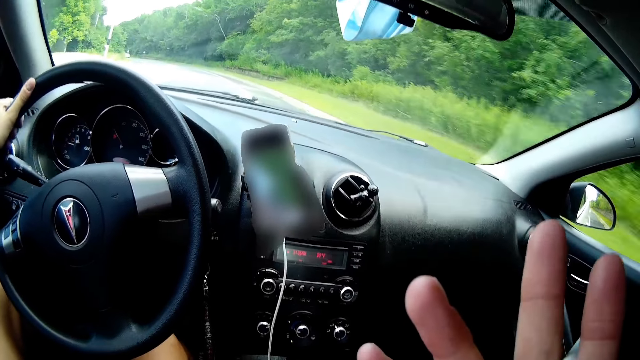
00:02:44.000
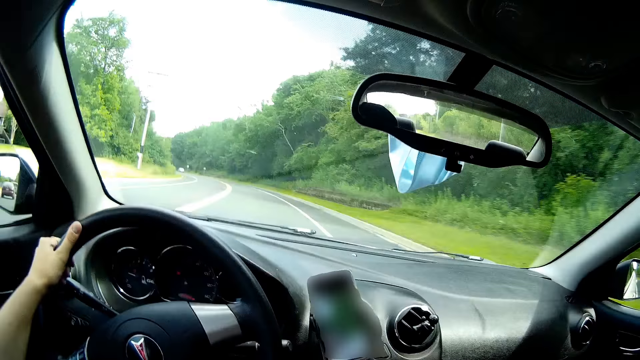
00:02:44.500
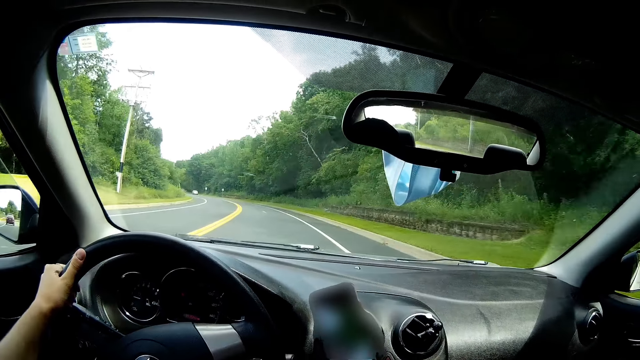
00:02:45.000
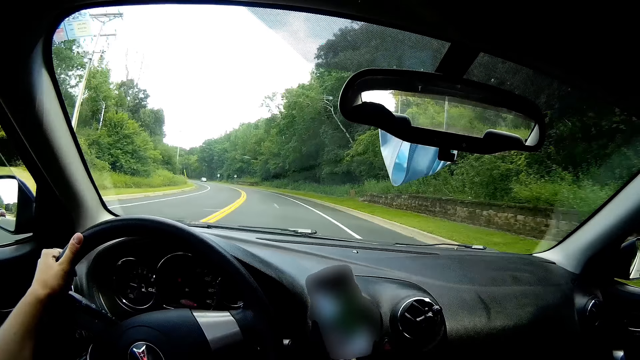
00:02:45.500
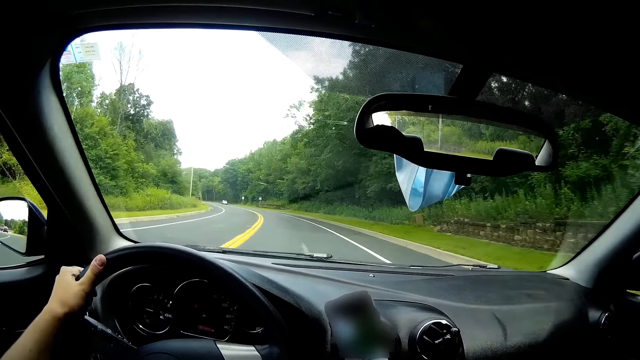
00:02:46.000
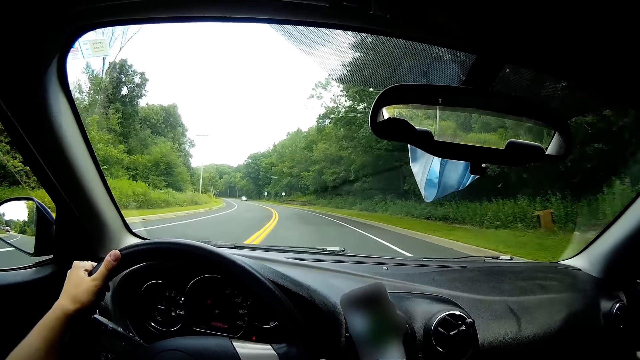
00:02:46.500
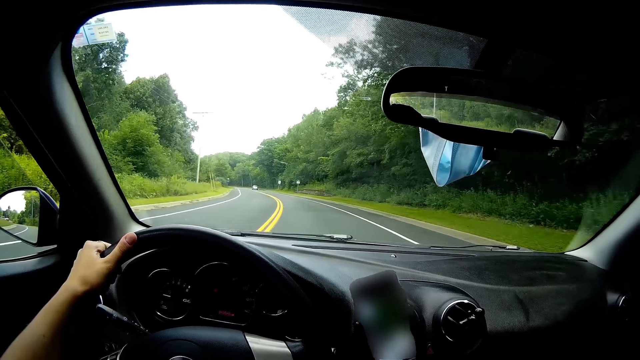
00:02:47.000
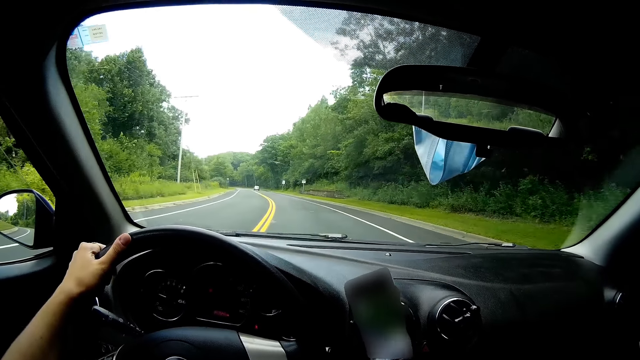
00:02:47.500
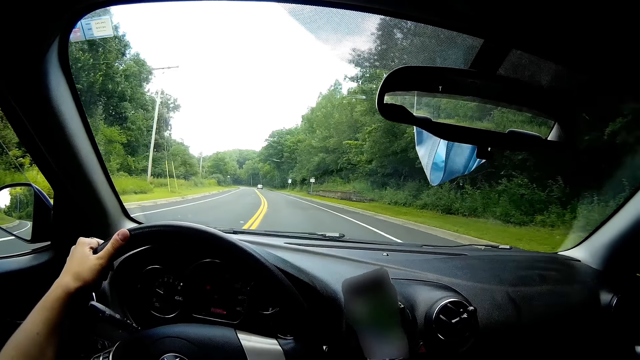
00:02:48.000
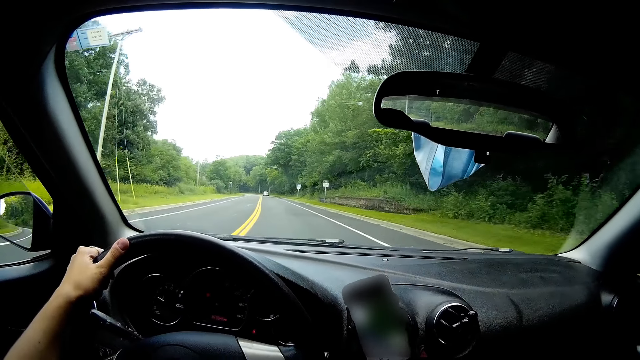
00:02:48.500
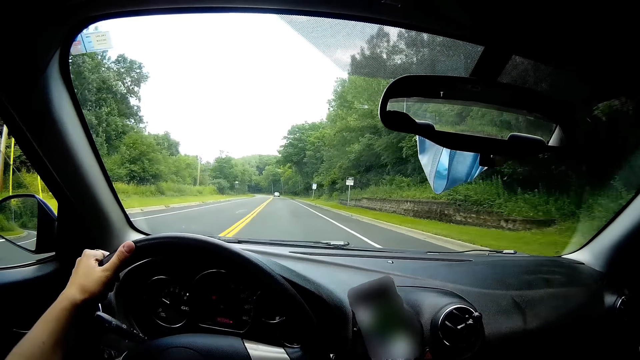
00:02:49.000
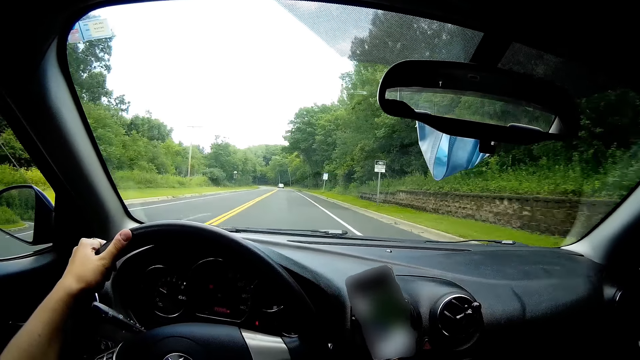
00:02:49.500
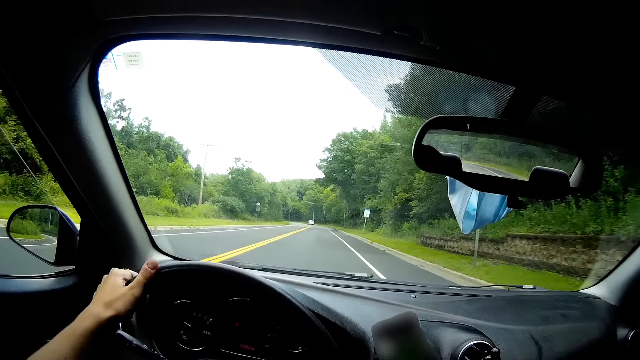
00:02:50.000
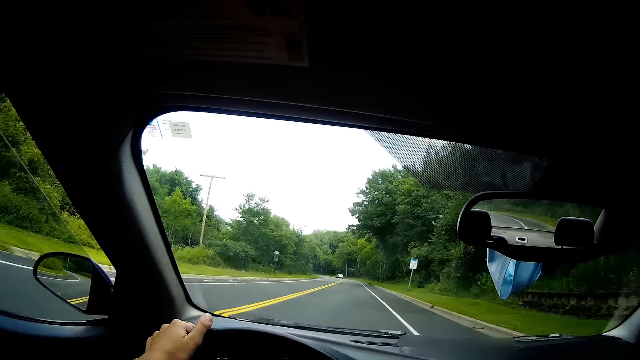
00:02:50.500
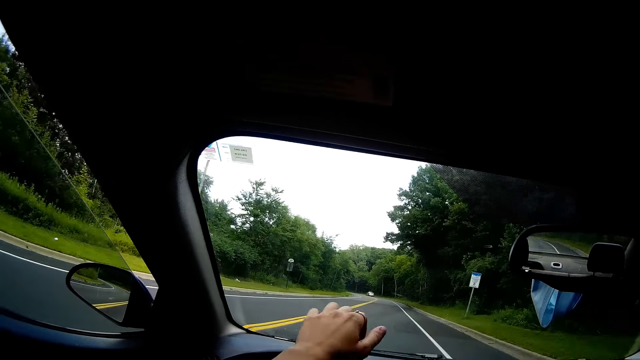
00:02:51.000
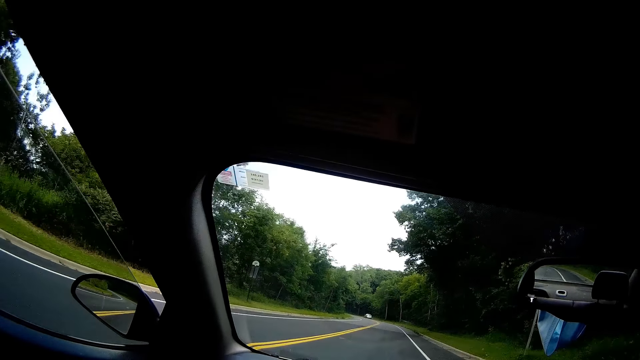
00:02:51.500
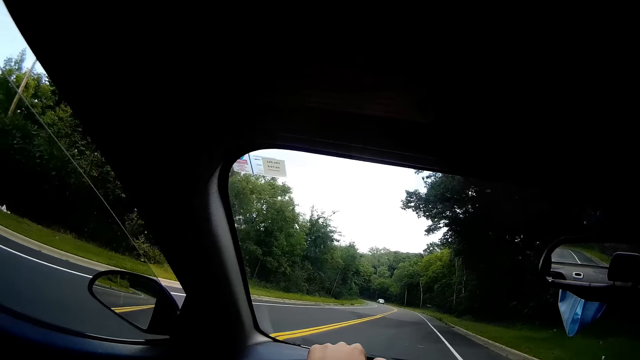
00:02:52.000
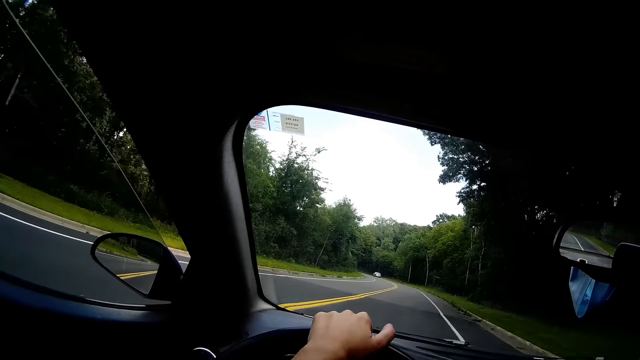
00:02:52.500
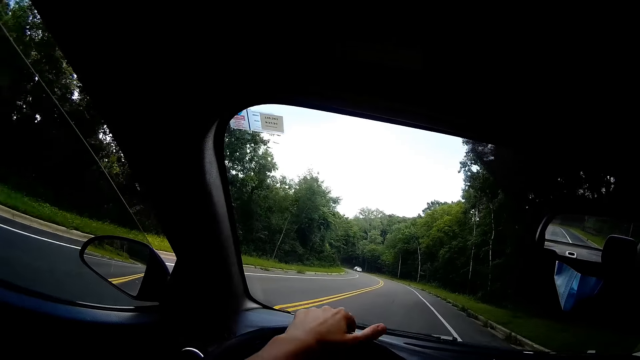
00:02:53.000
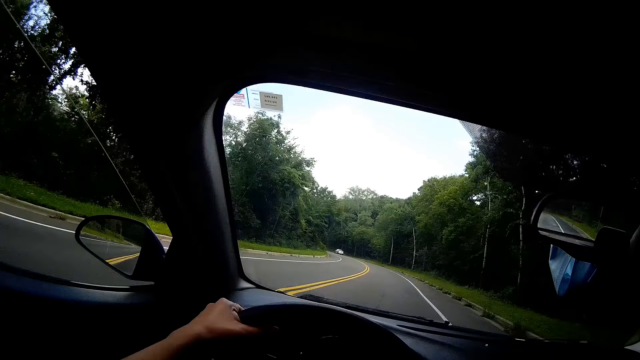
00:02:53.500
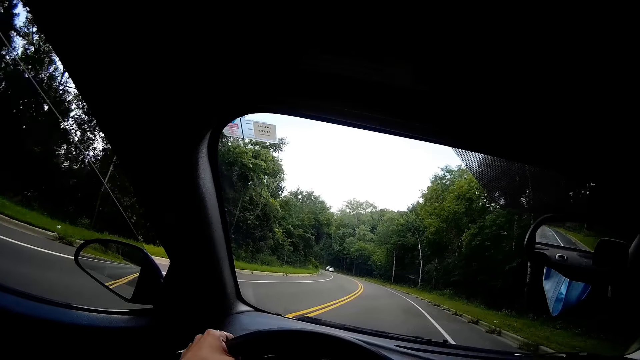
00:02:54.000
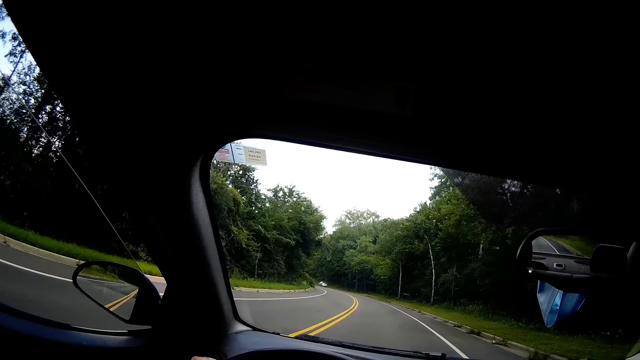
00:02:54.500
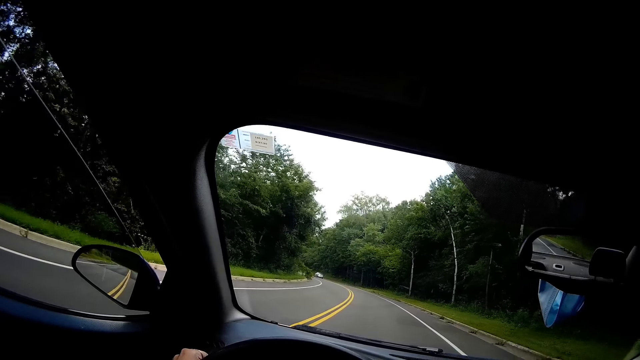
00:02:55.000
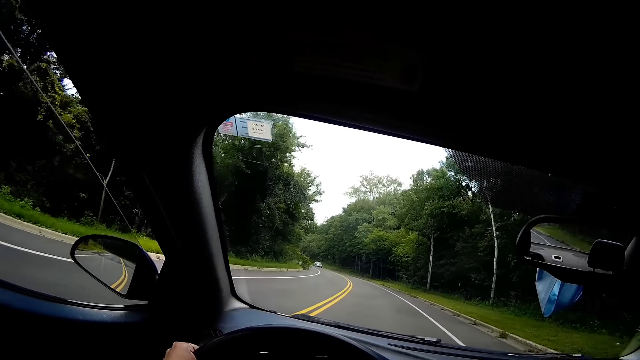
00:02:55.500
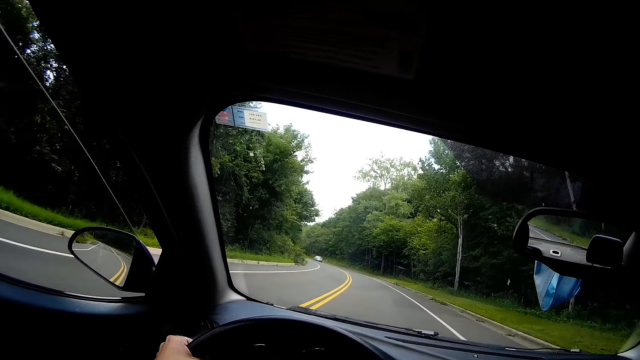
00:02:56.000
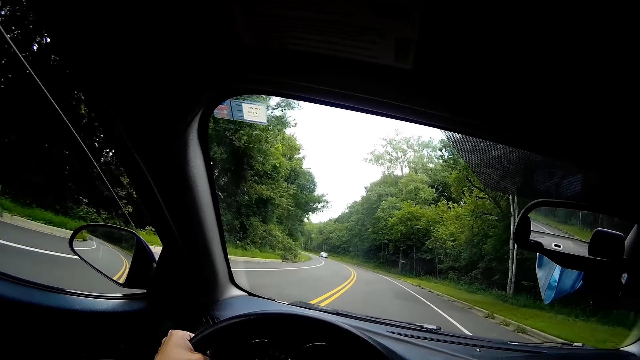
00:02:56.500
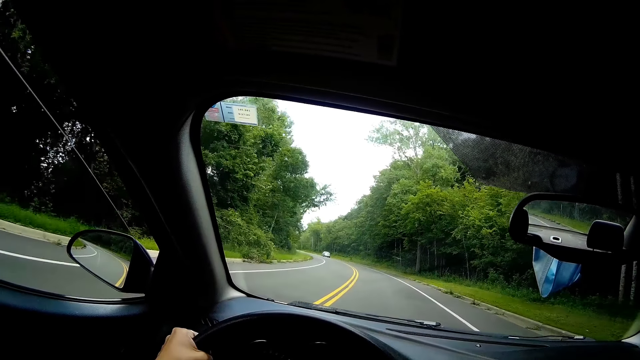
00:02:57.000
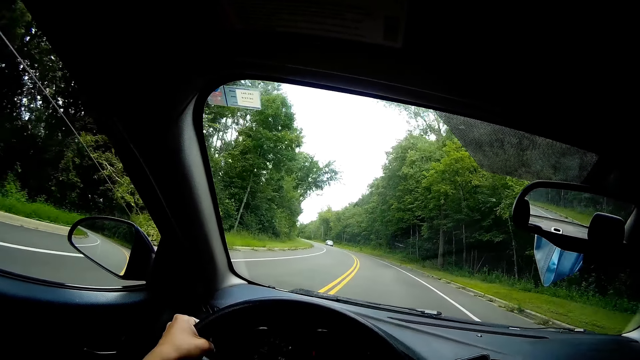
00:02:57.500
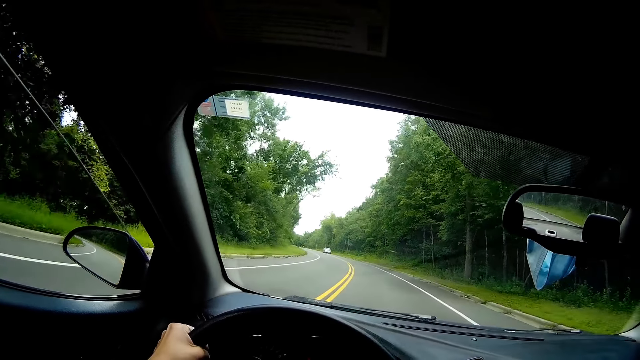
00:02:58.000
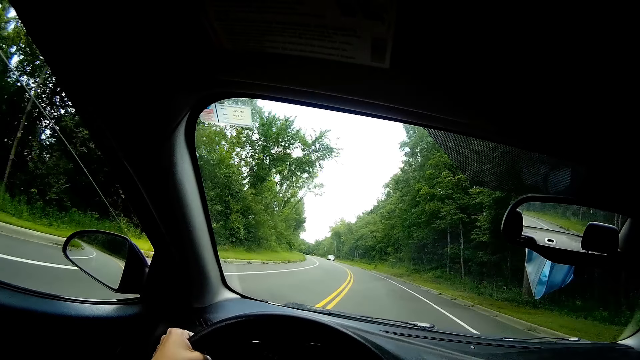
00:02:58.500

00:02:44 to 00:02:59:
The camera wearer does a hand movement. They steer the wheel with their hand. They move their hand on the steering. They steer the wheel with their hand. They move their hand on the steering. They steer the wheel with their hand.

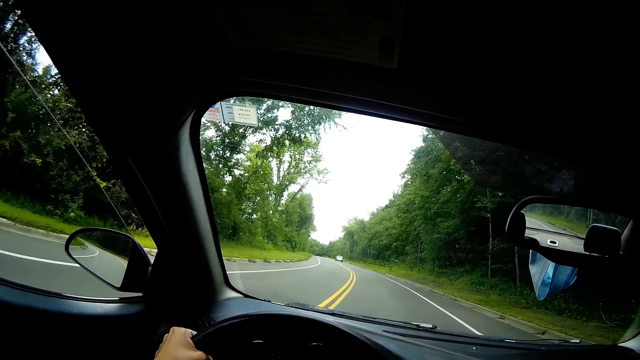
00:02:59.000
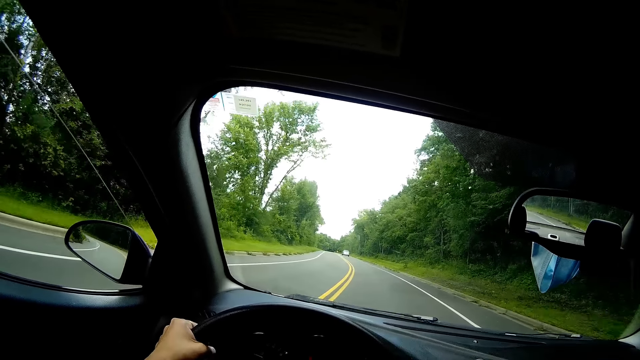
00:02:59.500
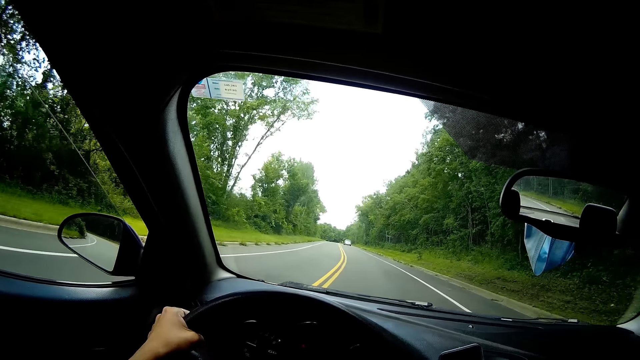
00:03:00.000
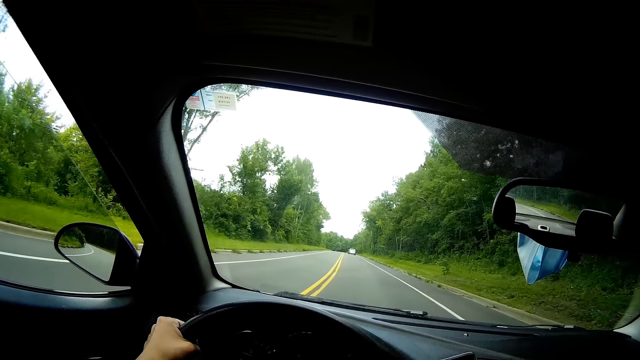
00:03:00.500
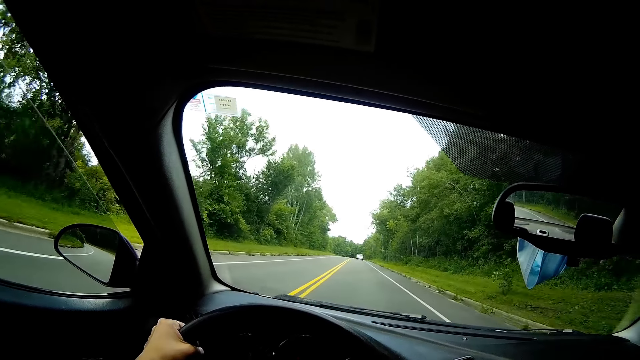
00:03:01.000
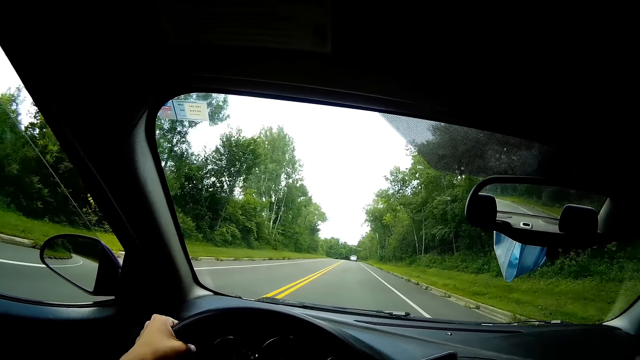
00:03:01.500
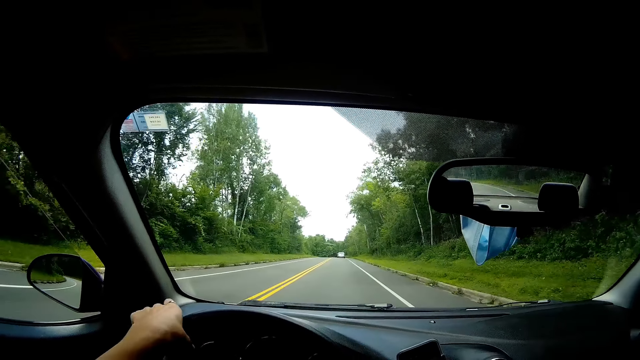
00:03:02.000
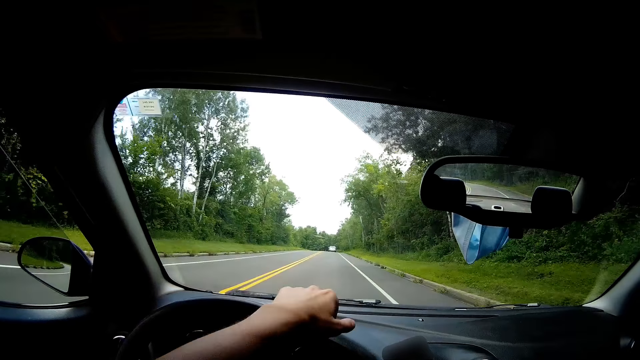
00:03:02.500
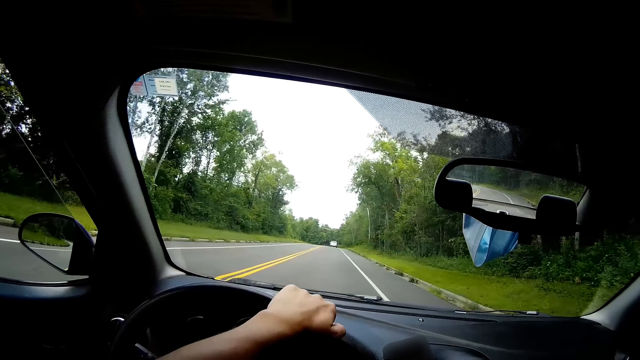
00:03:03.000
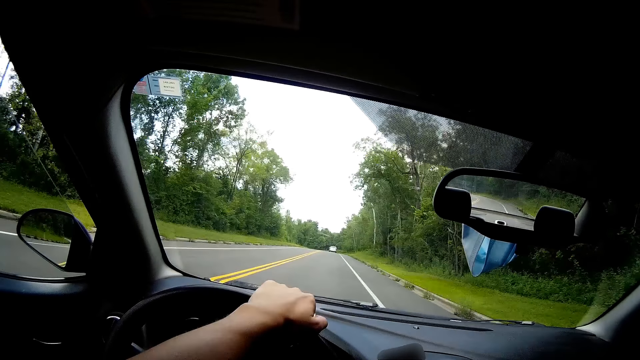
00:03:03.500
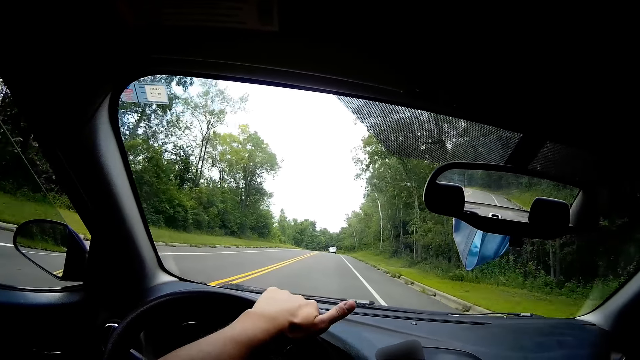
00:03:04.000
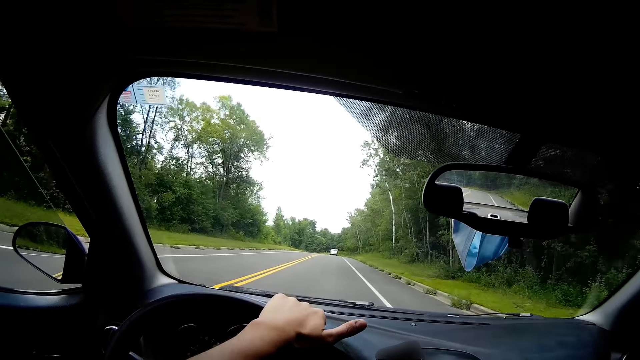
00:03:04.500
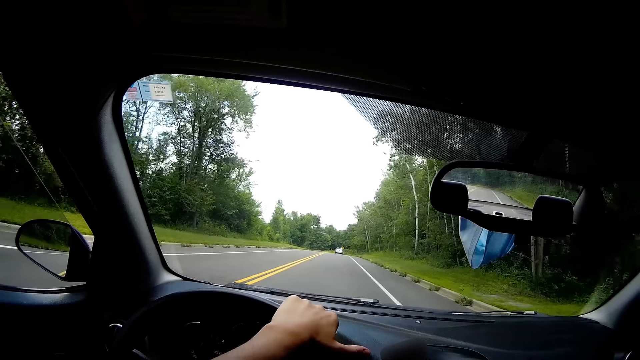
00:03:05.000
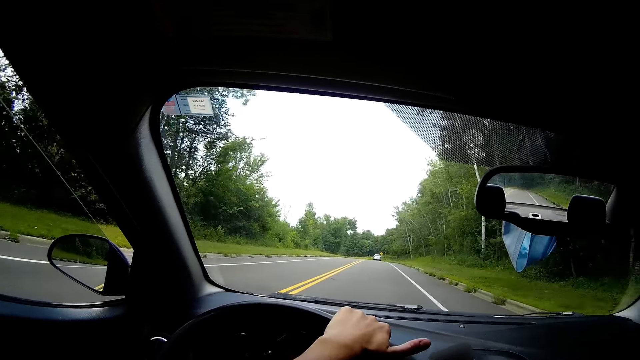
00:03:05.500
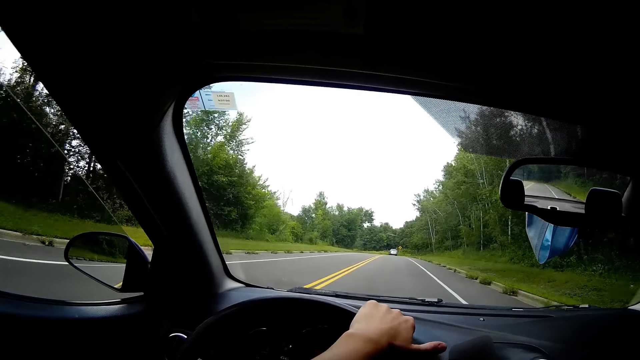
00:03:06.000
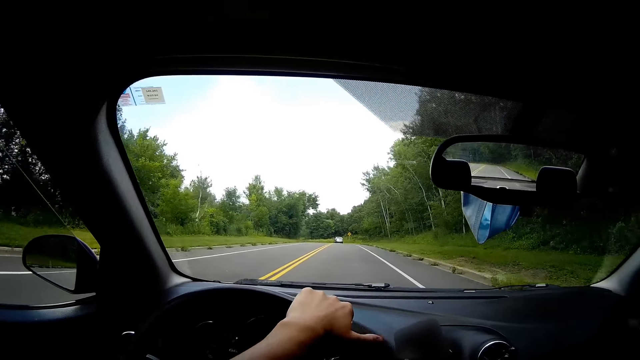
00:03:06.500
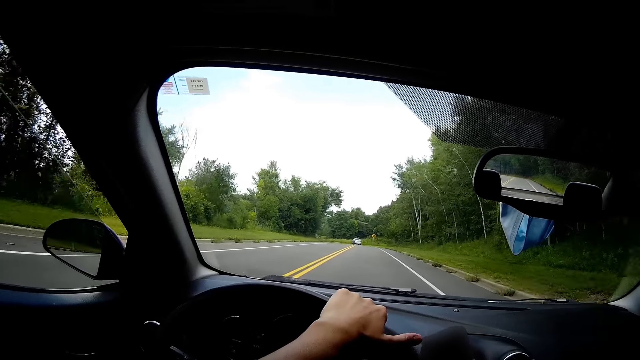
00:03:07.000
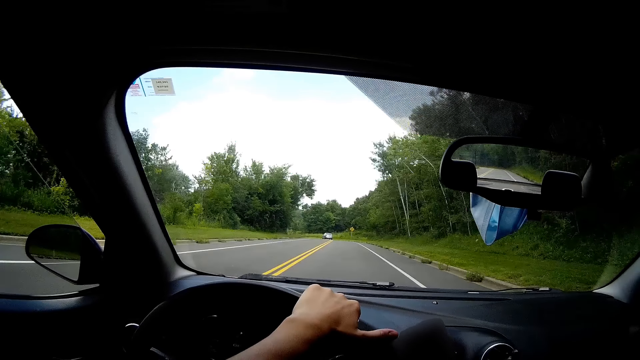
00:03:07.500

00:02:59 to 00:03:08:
The camera wearer moves their hand on the steering. They hit the steering with their thumb.
